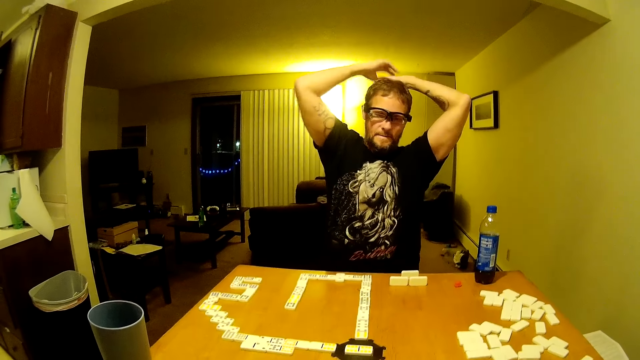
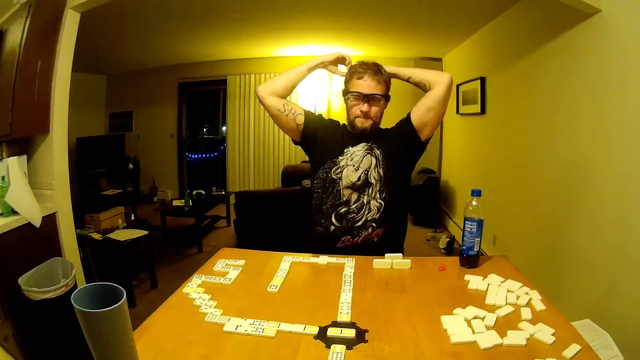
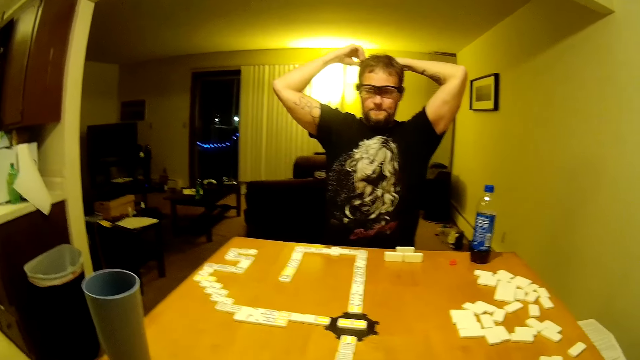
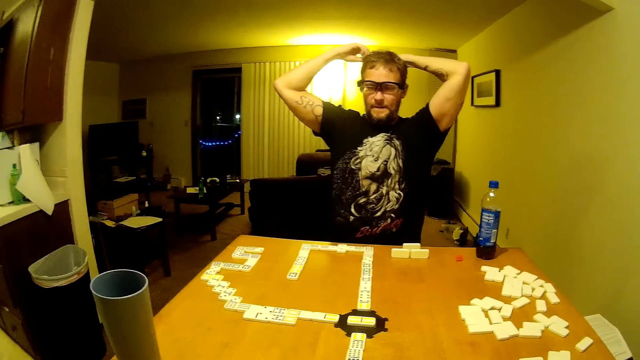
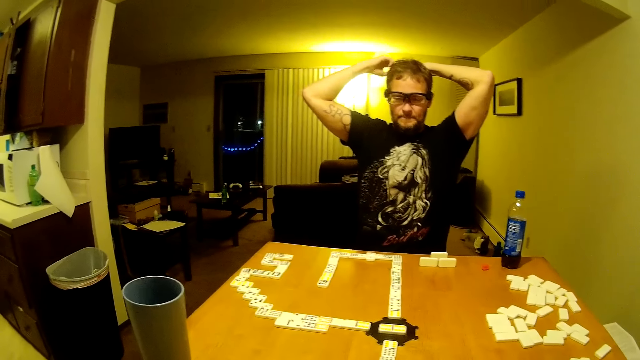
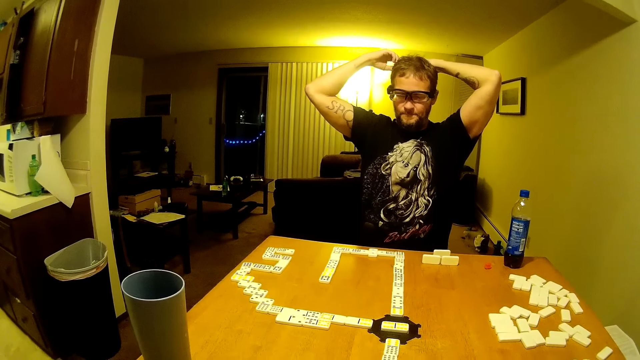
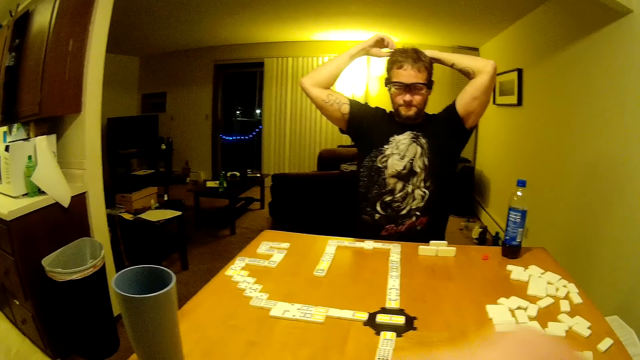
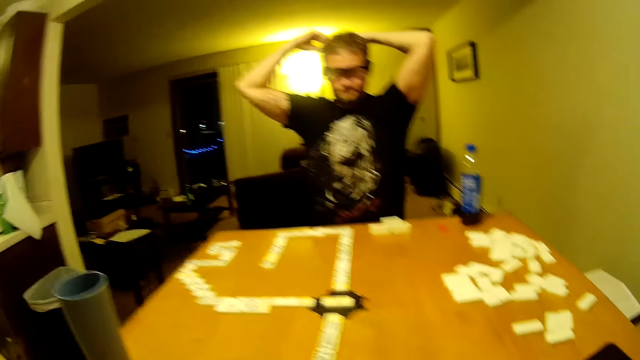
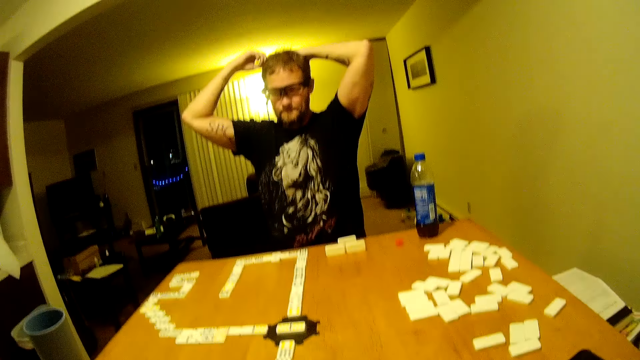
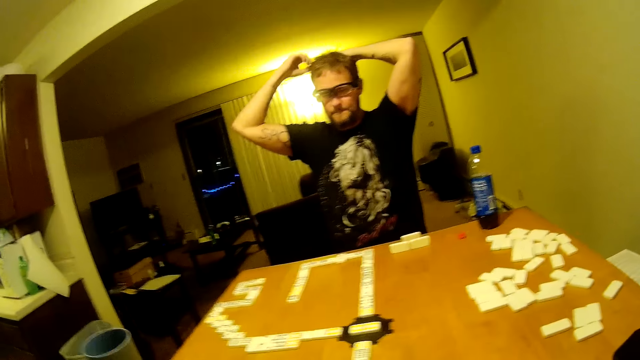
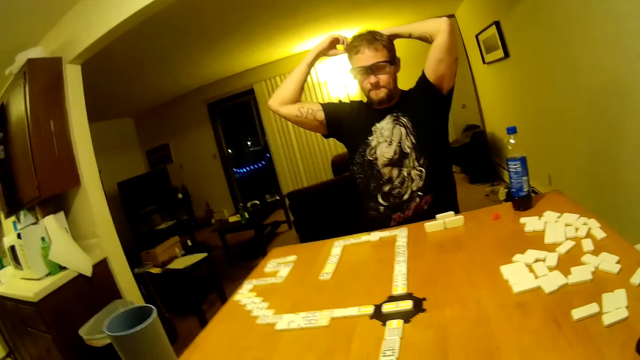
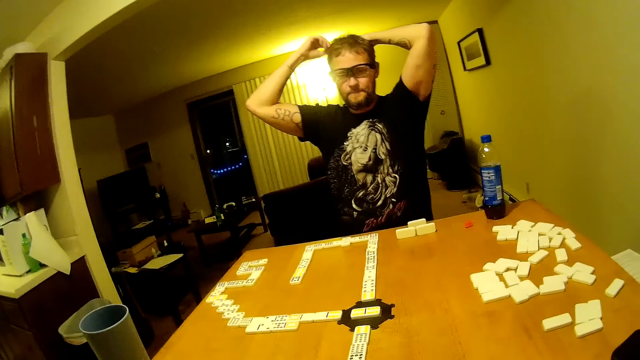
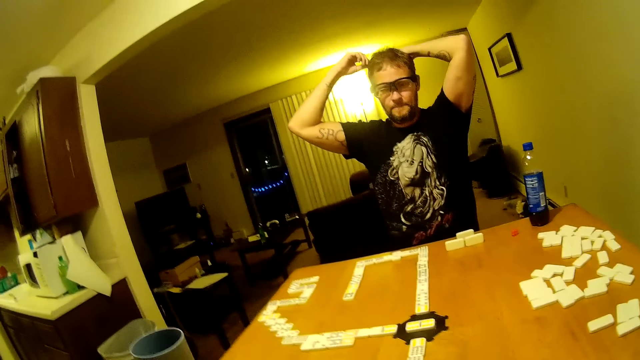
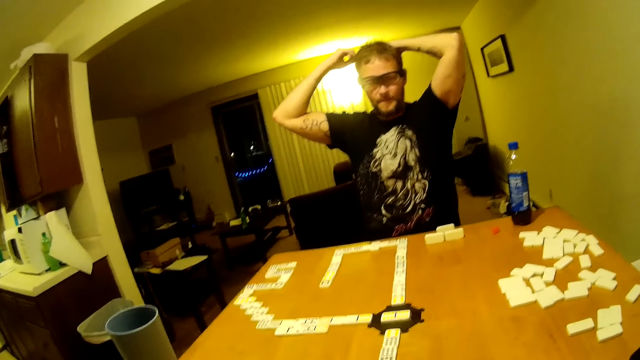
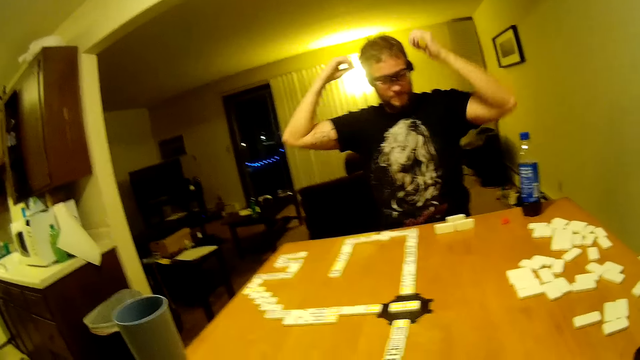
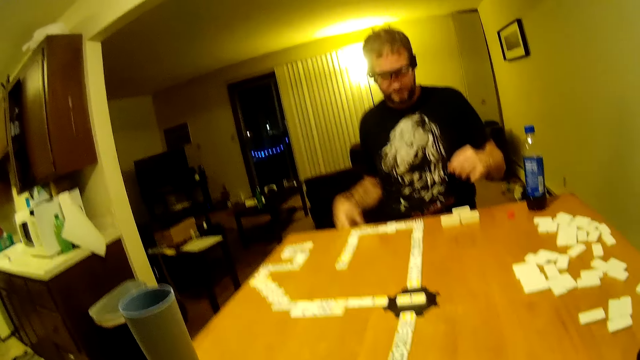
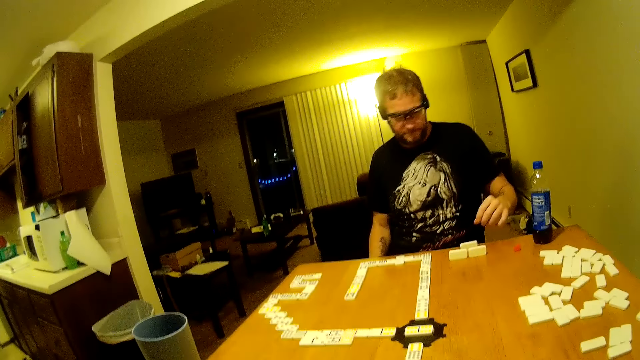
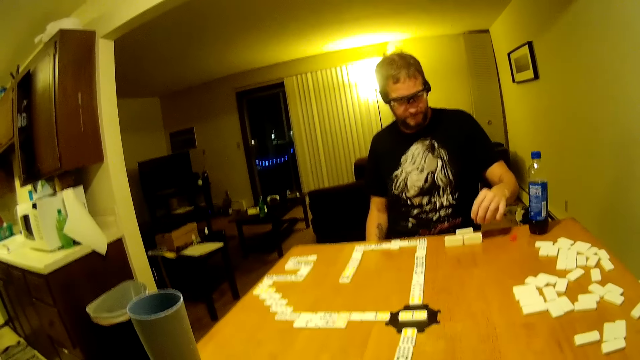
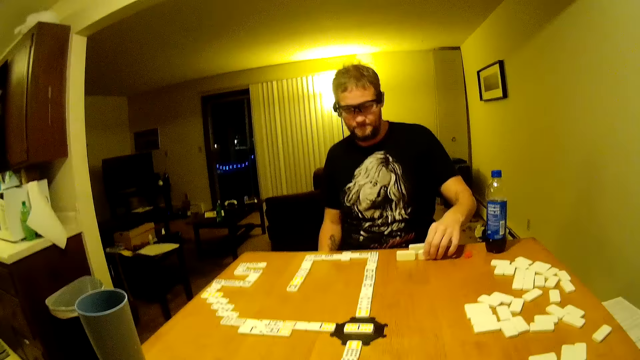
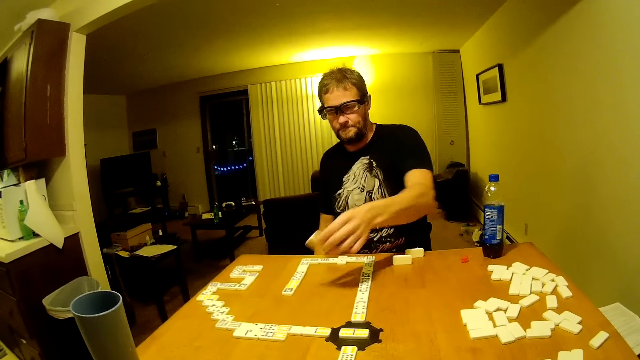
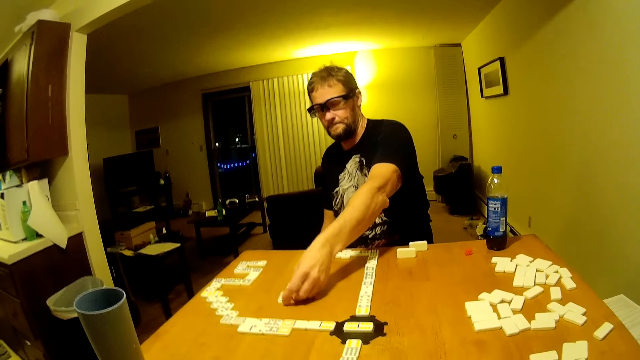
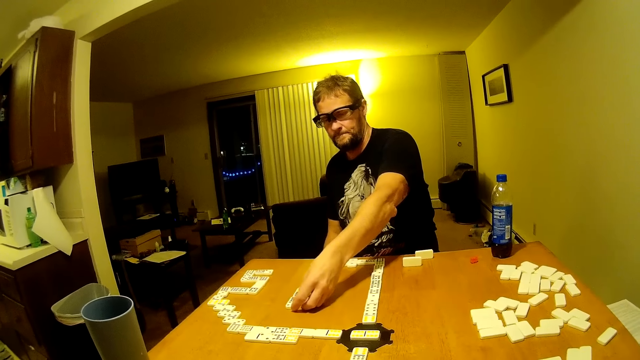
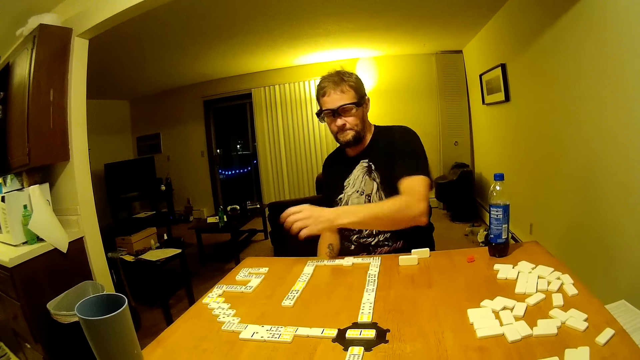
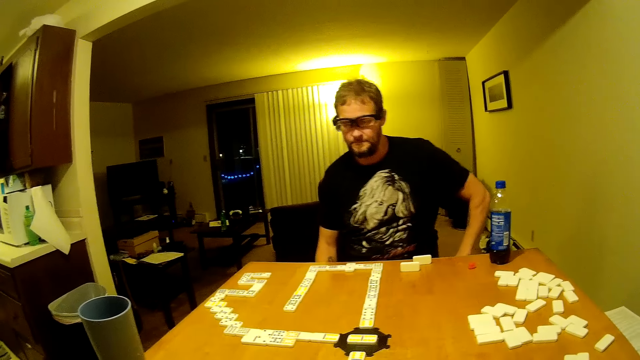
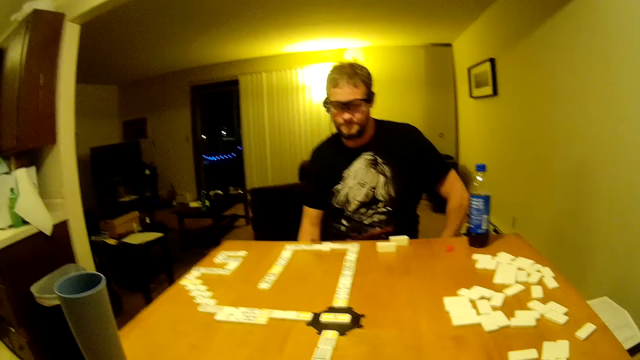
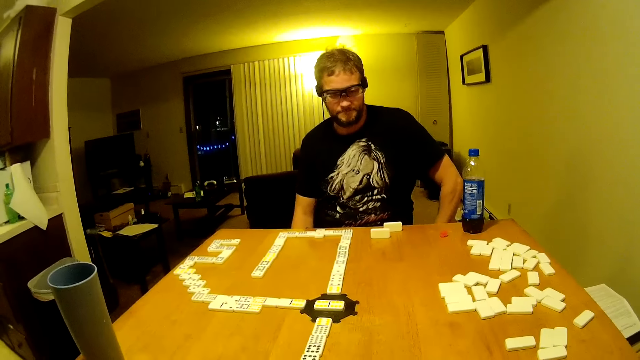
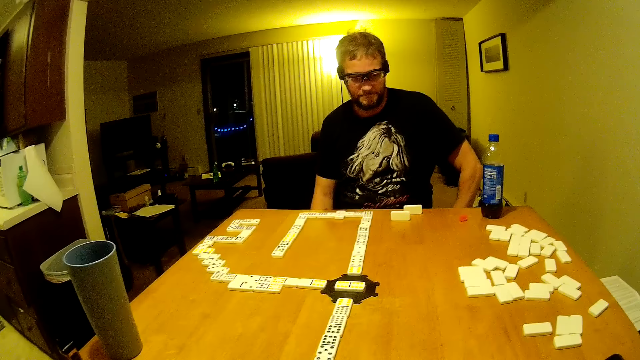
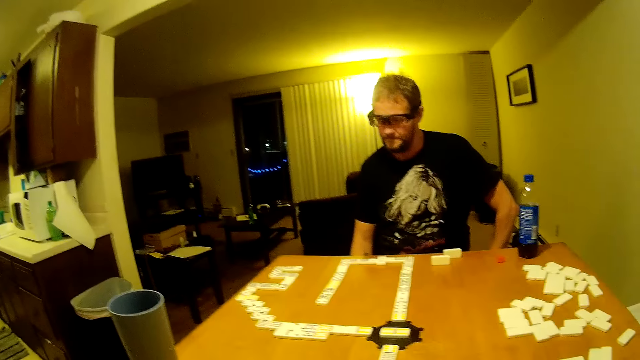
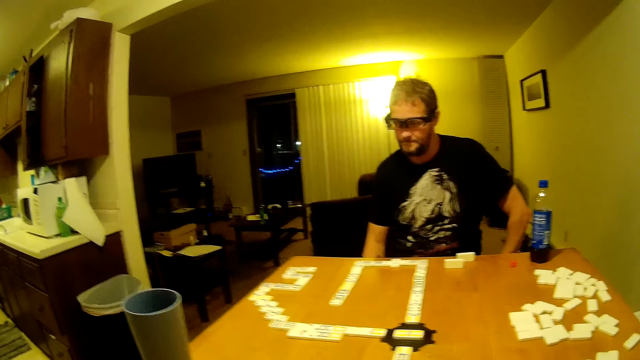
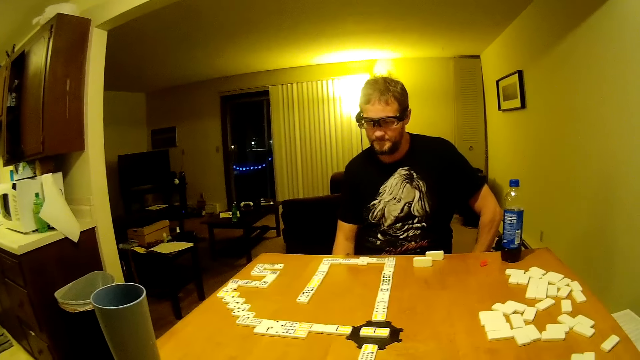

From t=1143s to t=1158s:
The man moves his hand and touches his hair. The camera wearer looks around. The man moves his hands. He picks a card from the table. He moves his hand. He puts the card on the table. He moves his hand. He arranges dominoes on the table.

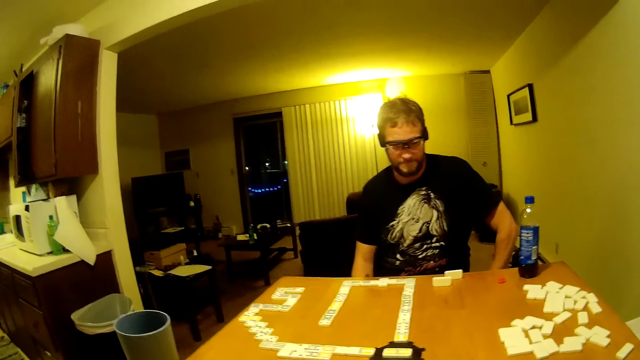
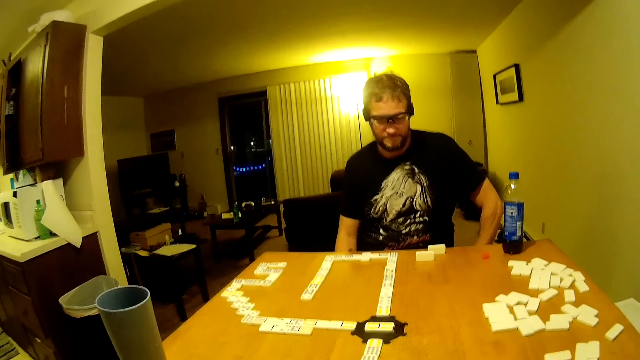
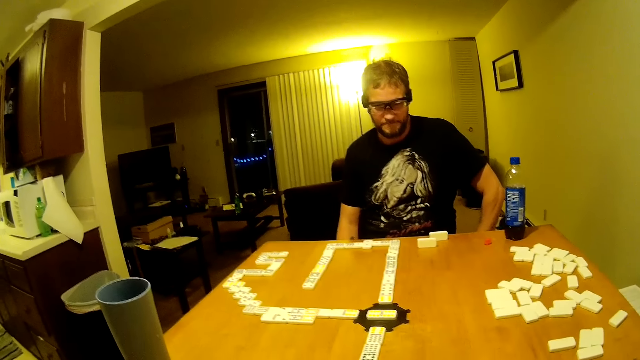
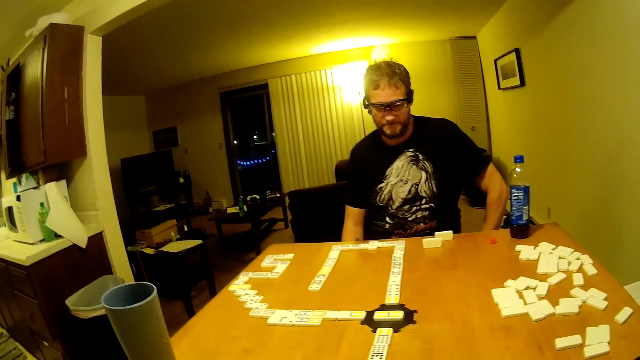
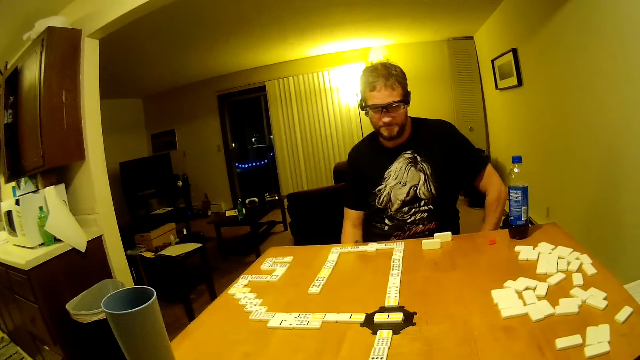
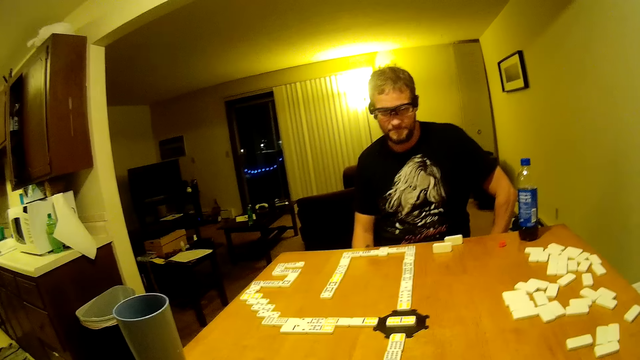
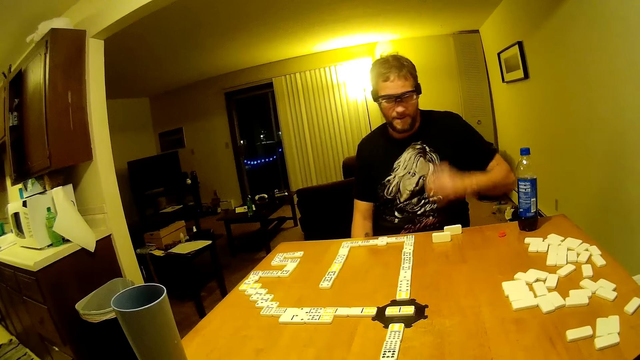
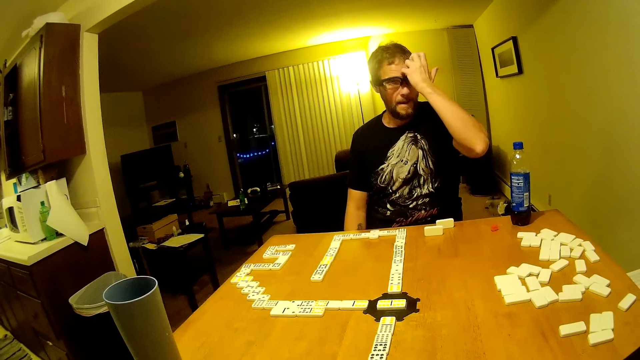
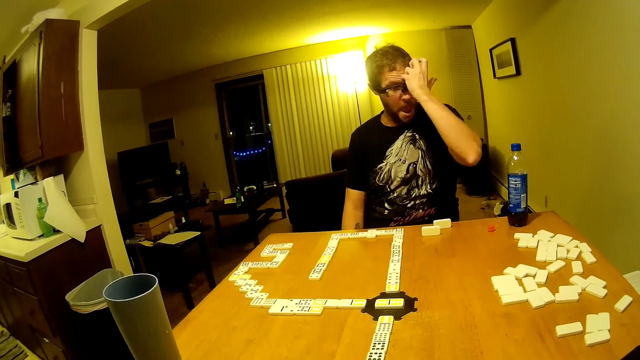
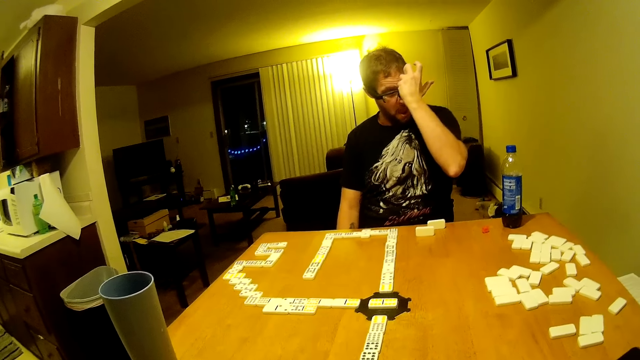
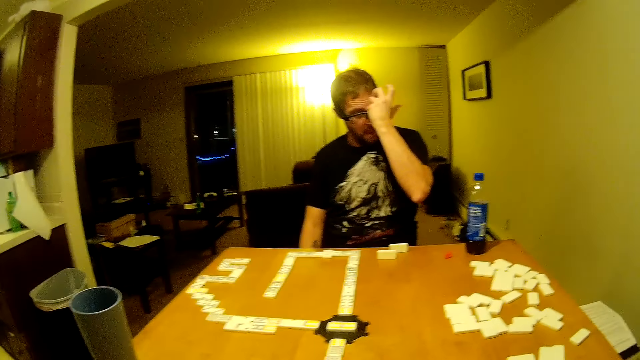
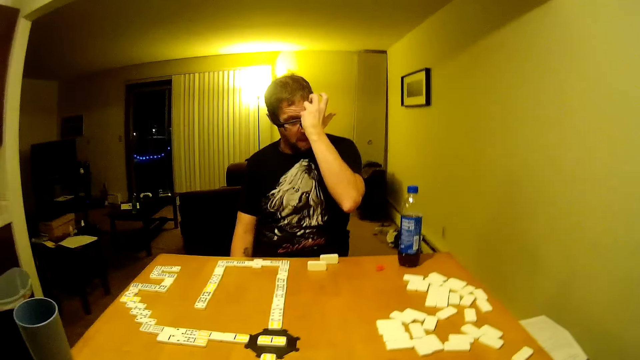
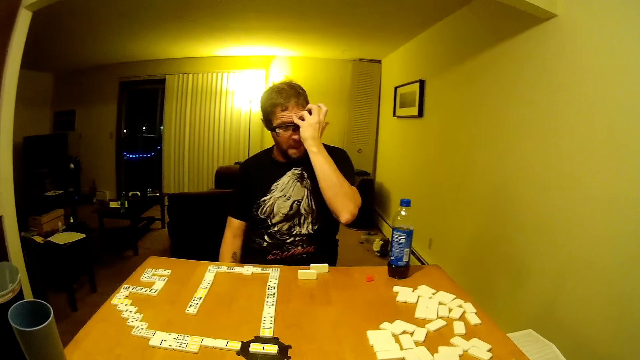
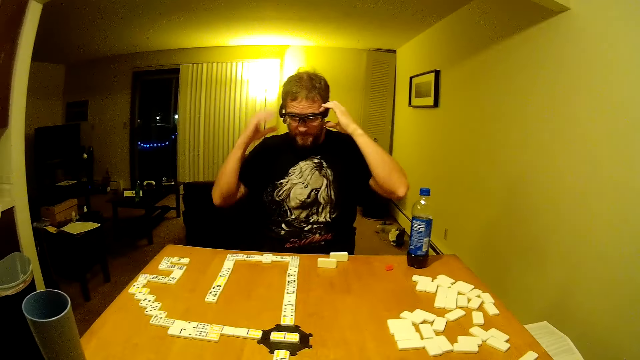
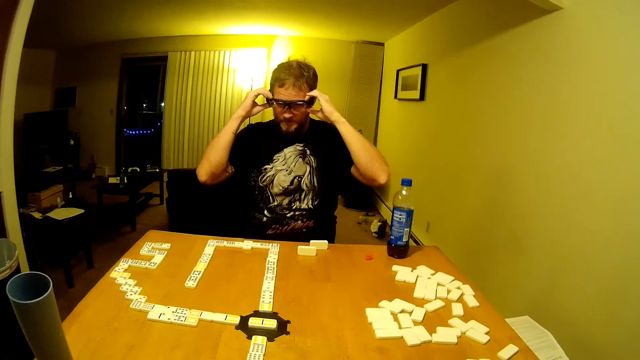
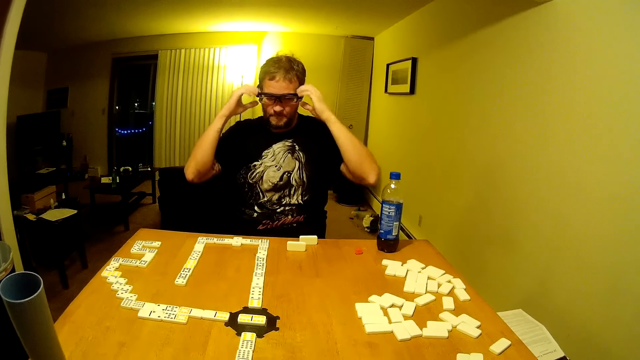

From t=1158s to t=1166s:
The camera wearer looks around. The man moves his hand and scratches his face. The camera wearer looks around. The man touches his spectacles.
